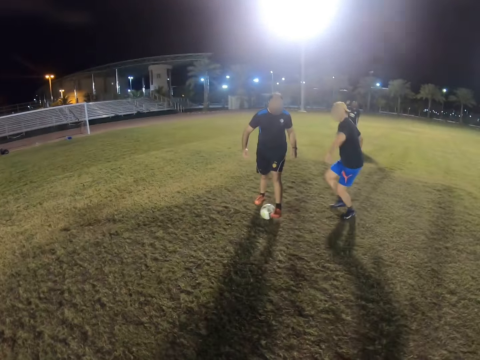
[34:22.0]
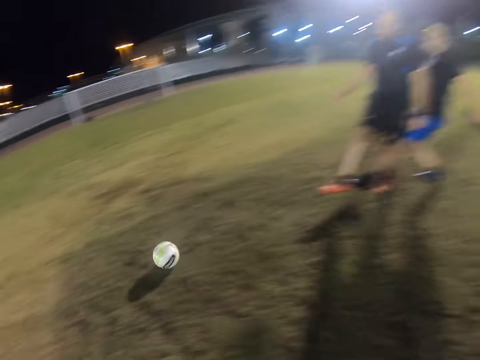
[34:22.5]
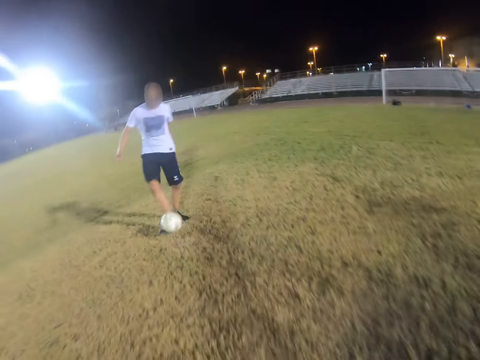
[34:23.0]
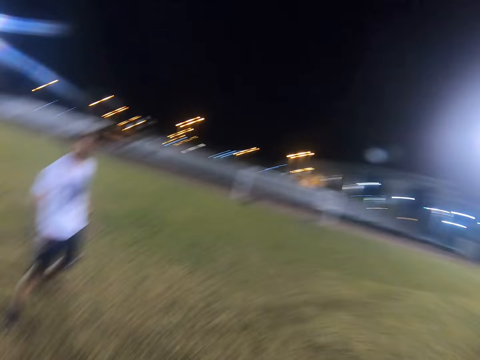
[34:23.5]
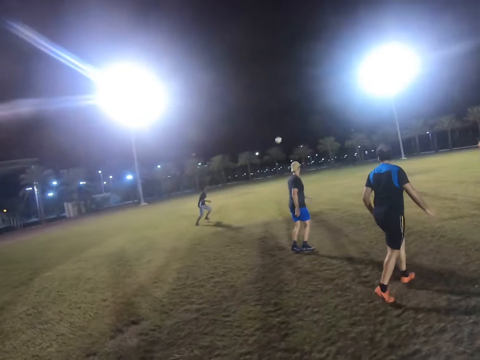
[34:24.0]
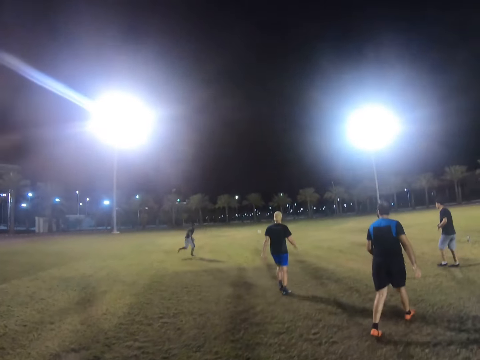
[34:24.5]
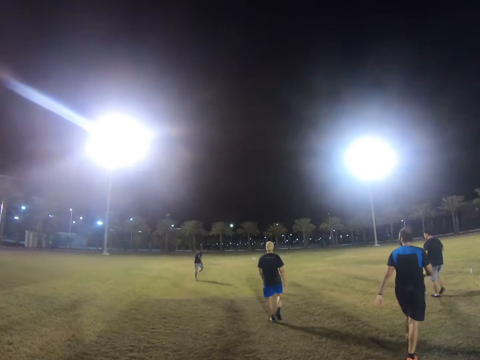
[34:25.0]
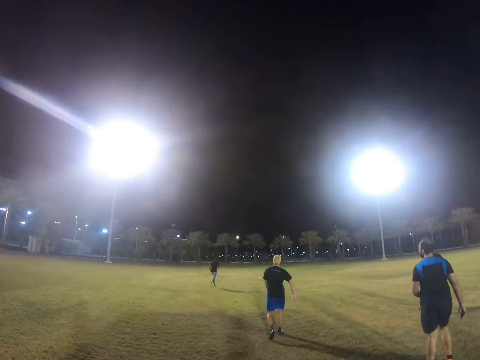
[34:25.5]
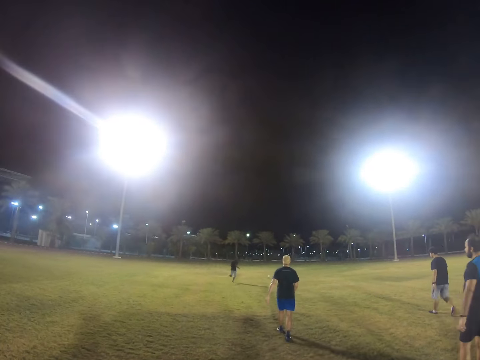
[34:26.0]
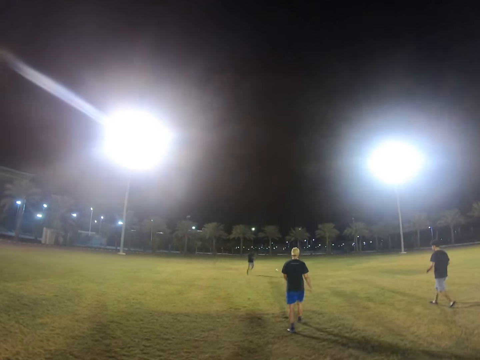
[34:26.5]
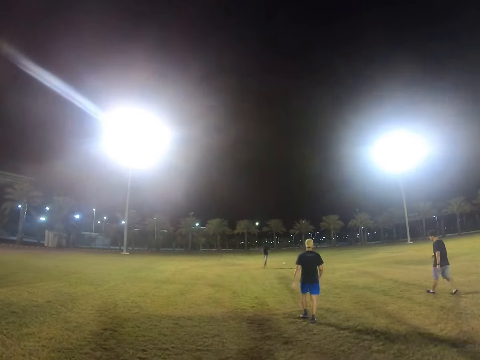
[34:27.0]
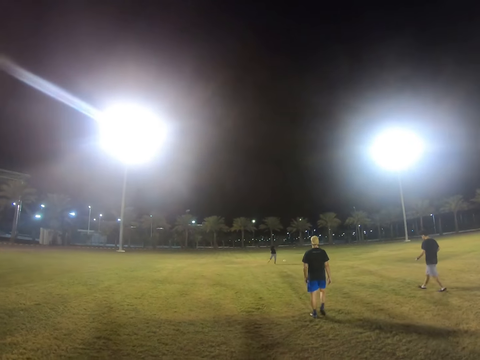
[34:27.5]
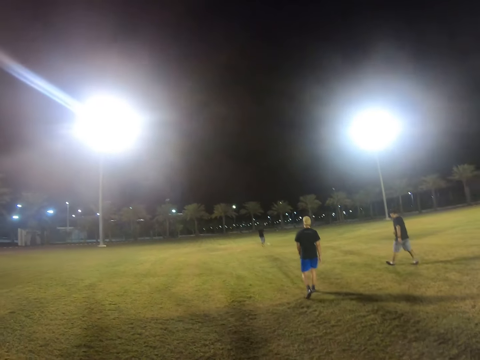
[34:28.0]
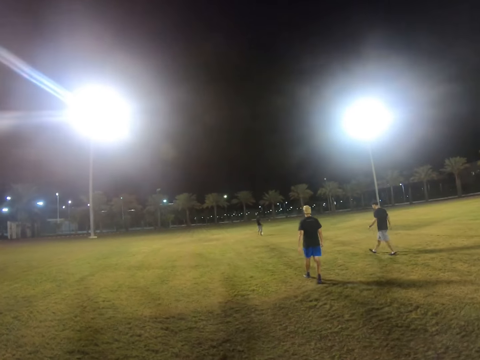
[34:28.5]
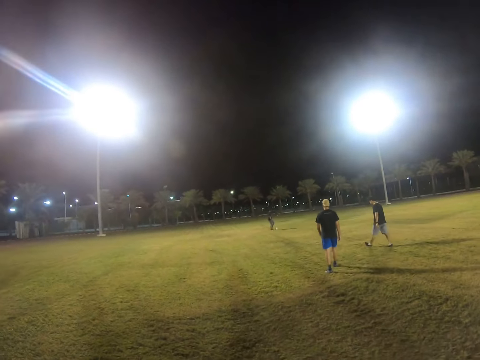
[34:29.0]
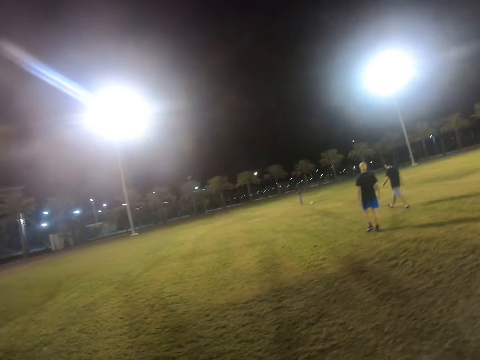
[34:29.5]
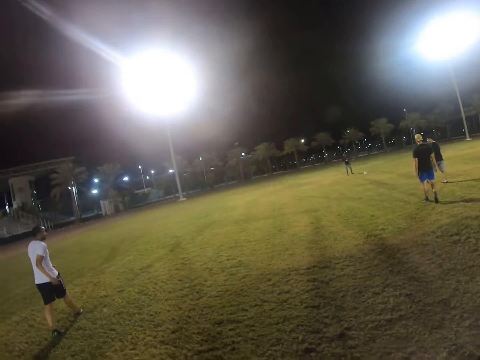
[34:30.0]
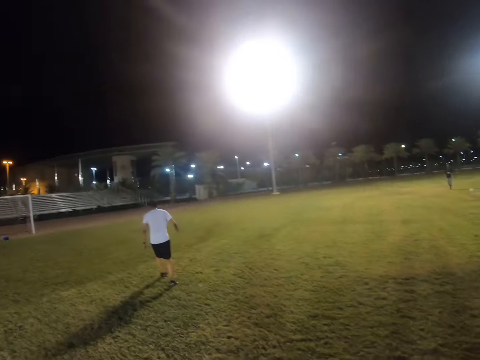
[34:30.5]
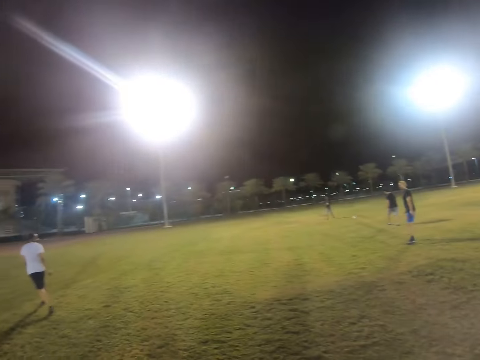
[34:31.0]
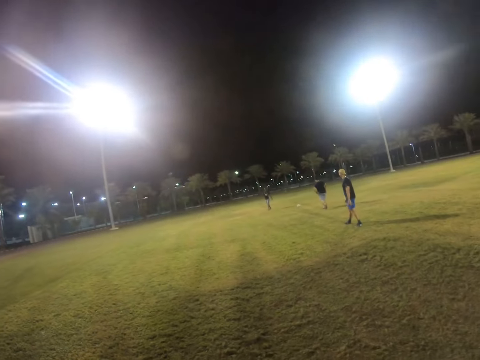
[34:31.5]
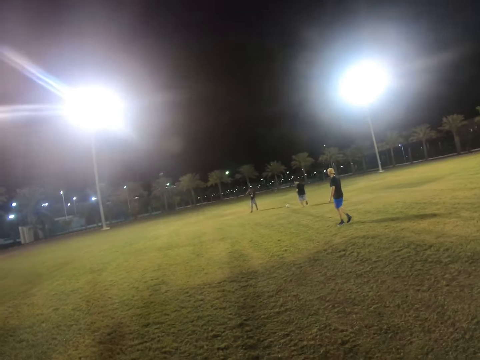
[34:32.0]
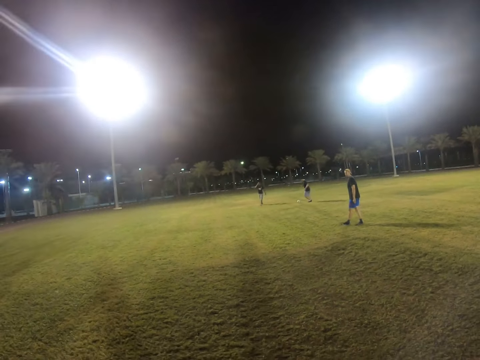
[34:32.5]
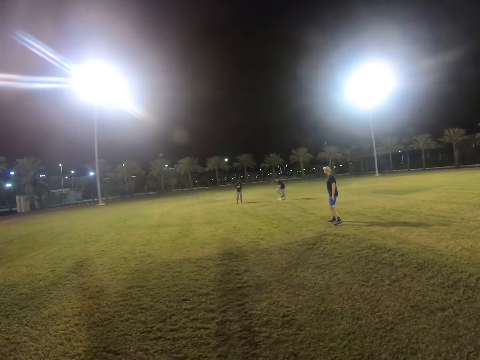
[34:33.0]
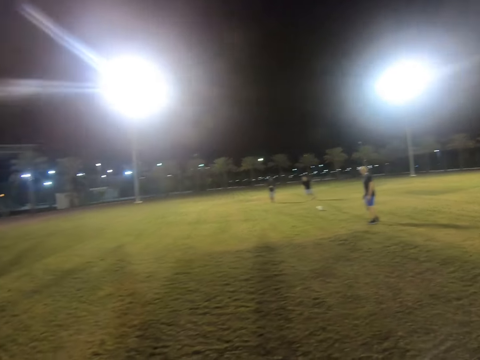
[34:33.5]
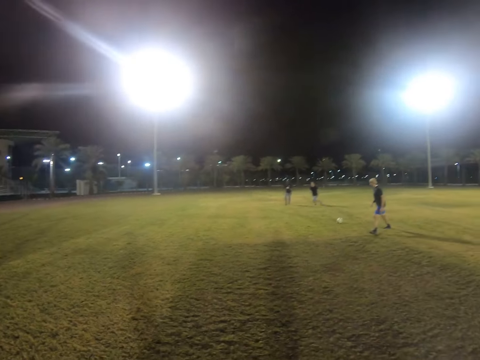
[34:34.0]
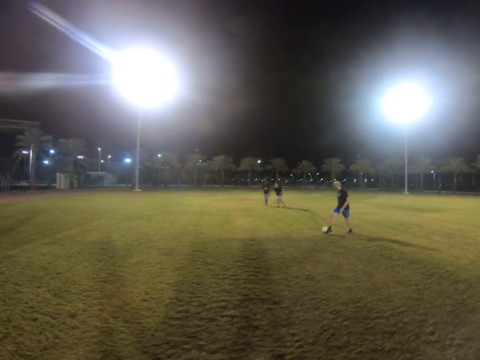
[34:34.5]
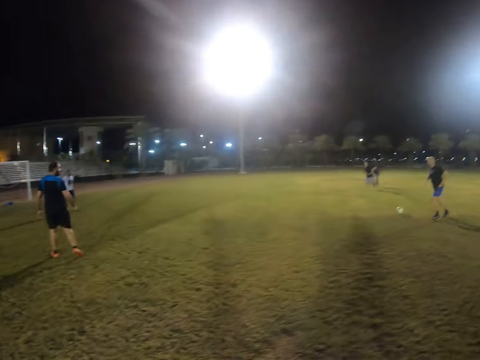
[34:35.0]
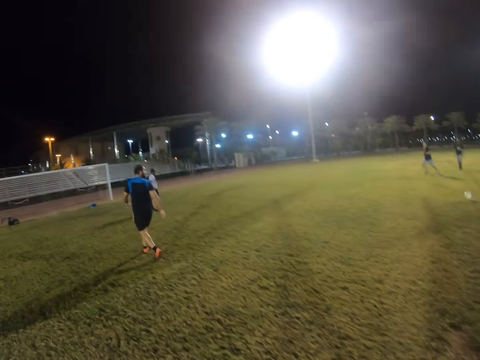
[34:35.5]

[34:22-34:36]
A man hits the ball. Another man hits the ball. A third man runs after the ball. Someone kicks the ball. A fourth man runs after the ball and hits the ball.

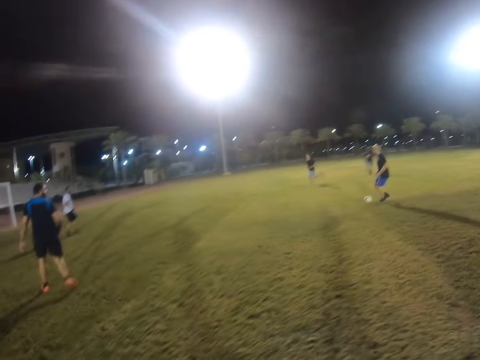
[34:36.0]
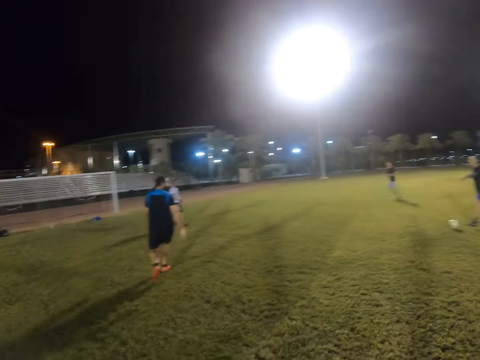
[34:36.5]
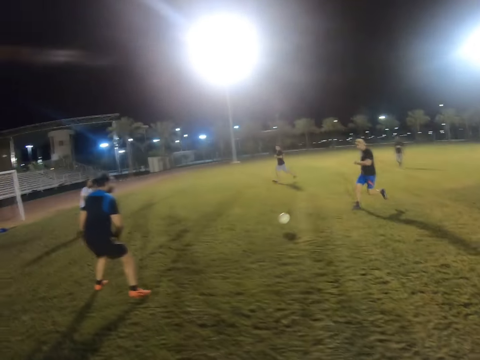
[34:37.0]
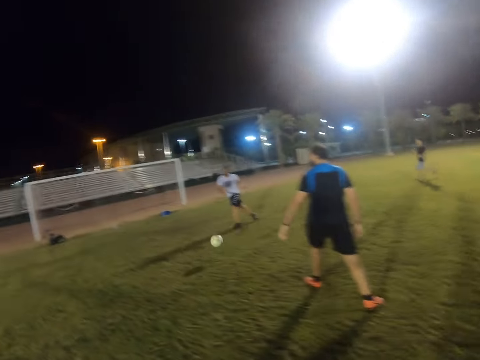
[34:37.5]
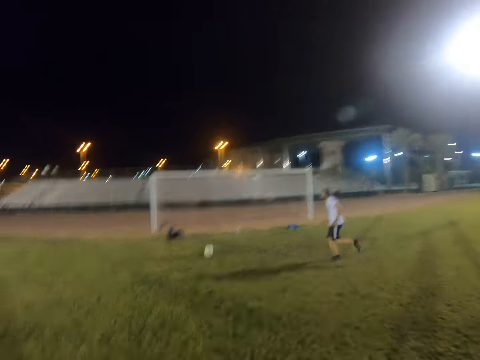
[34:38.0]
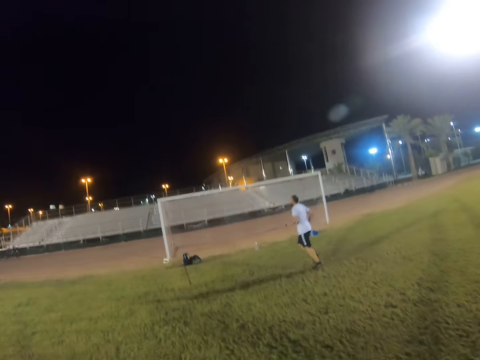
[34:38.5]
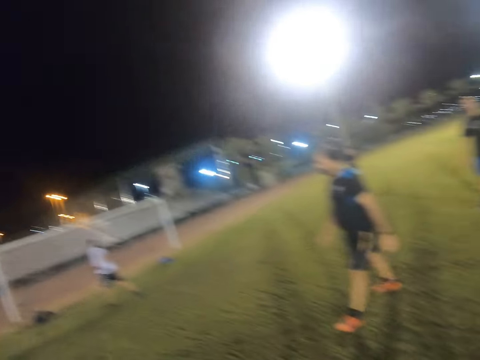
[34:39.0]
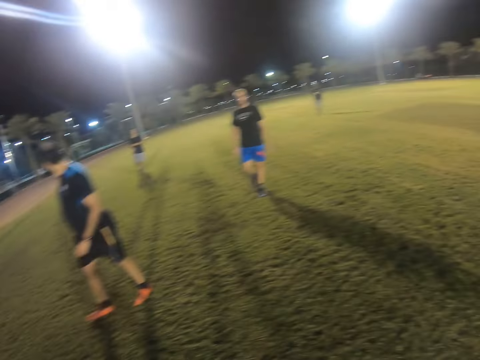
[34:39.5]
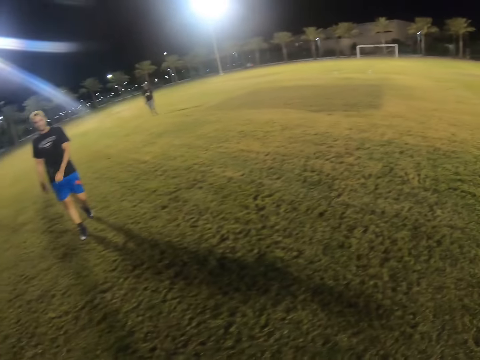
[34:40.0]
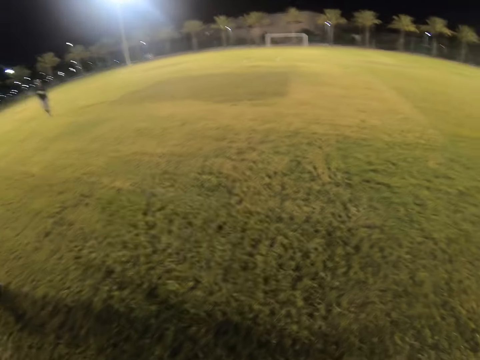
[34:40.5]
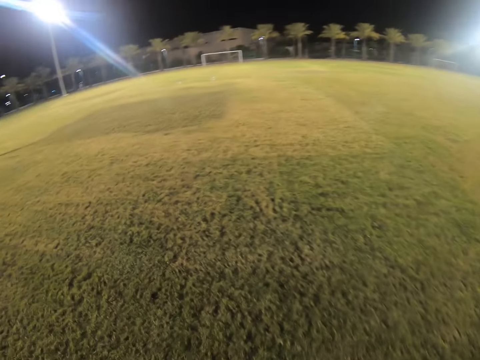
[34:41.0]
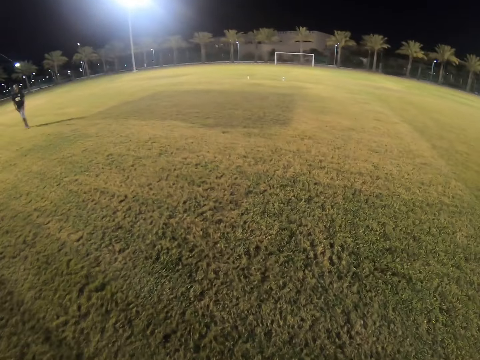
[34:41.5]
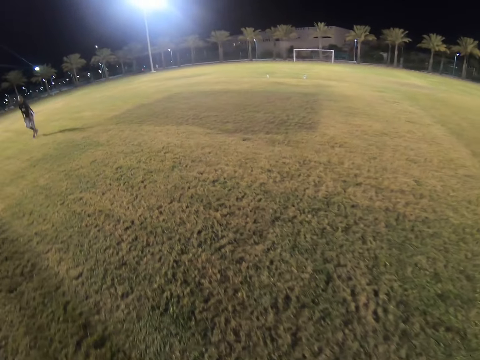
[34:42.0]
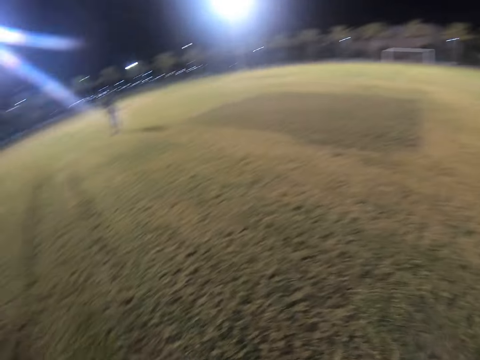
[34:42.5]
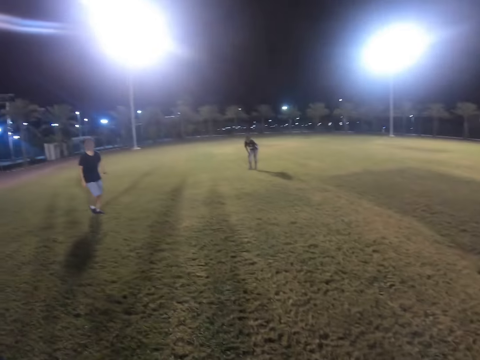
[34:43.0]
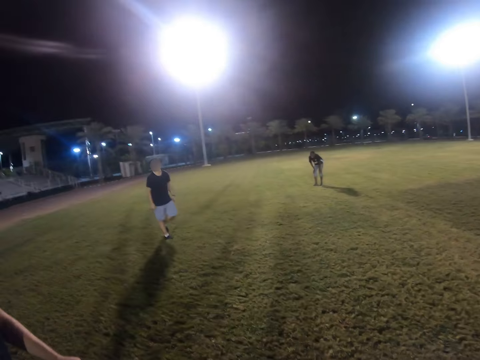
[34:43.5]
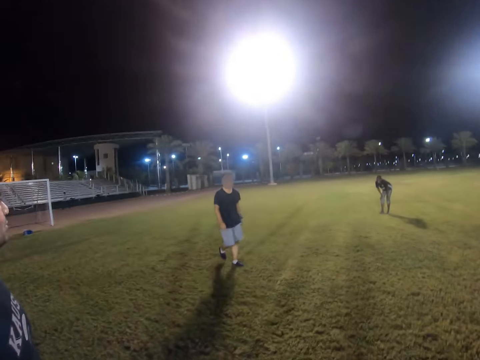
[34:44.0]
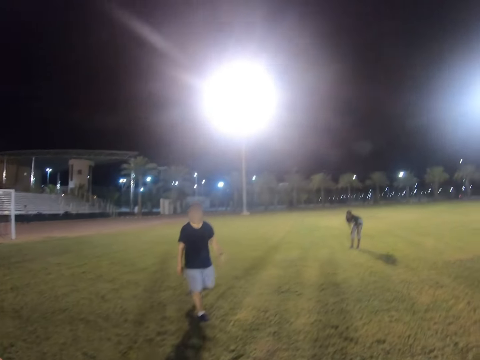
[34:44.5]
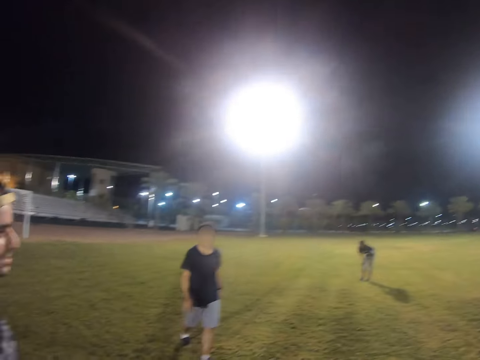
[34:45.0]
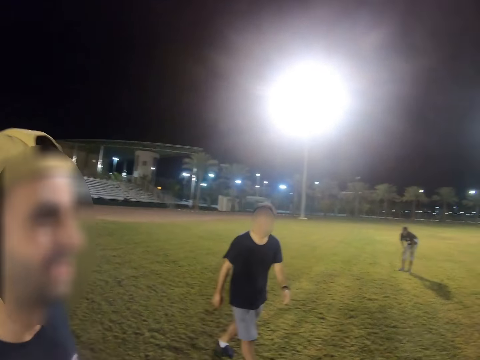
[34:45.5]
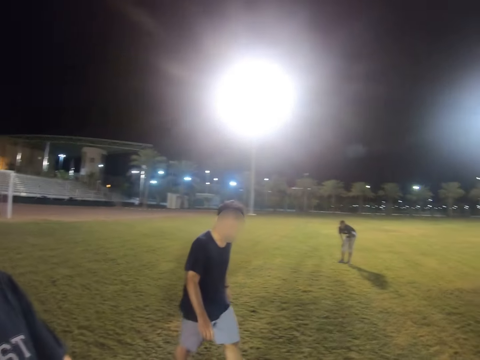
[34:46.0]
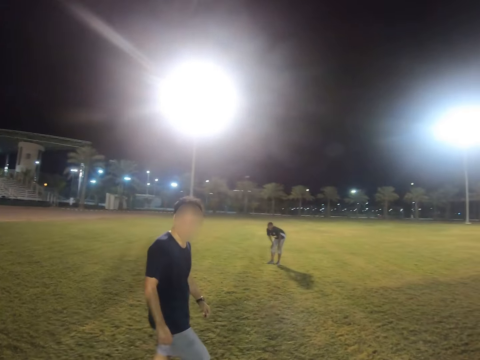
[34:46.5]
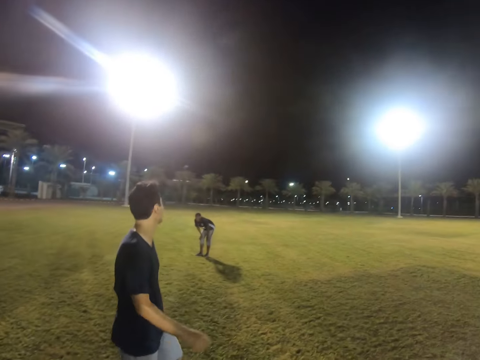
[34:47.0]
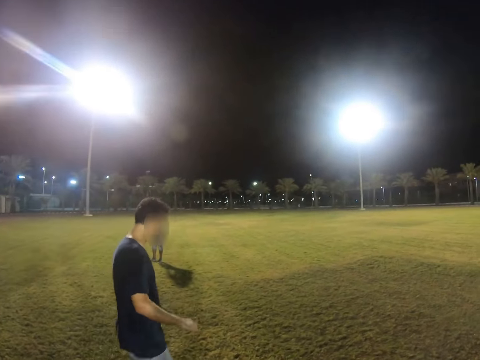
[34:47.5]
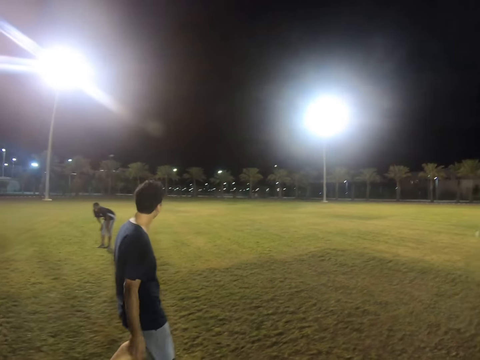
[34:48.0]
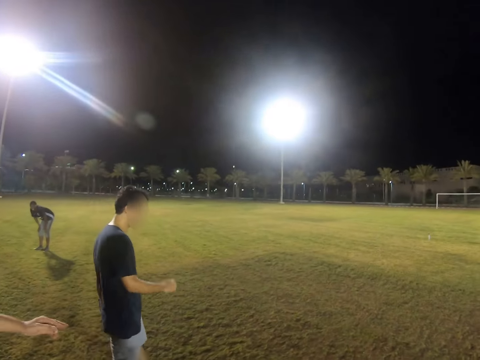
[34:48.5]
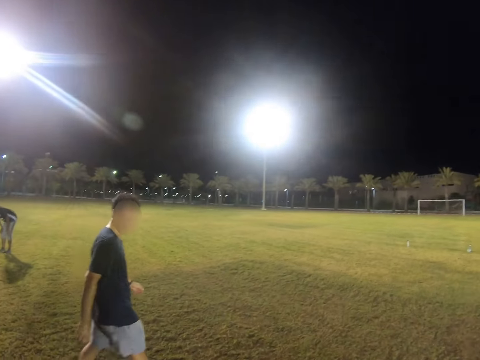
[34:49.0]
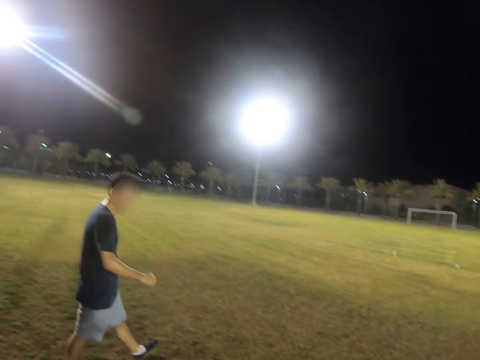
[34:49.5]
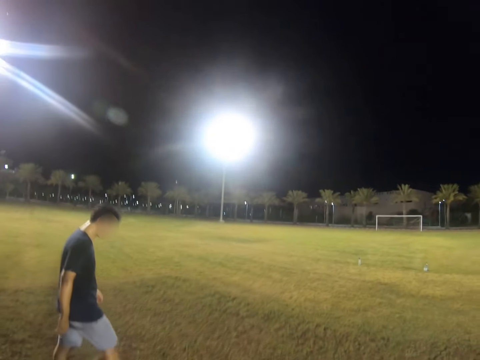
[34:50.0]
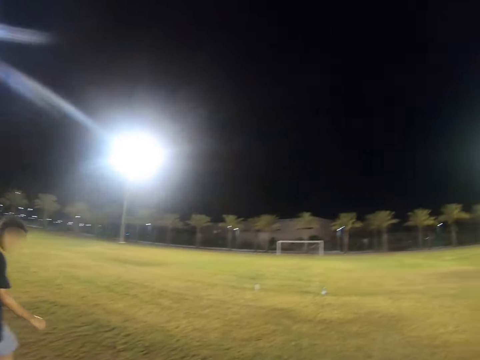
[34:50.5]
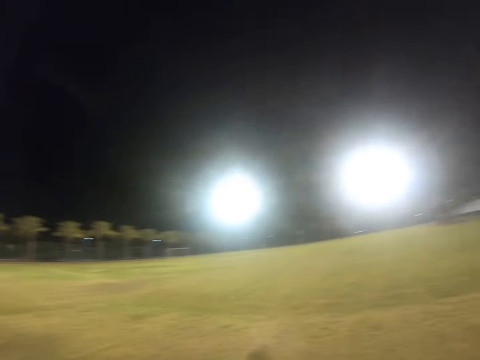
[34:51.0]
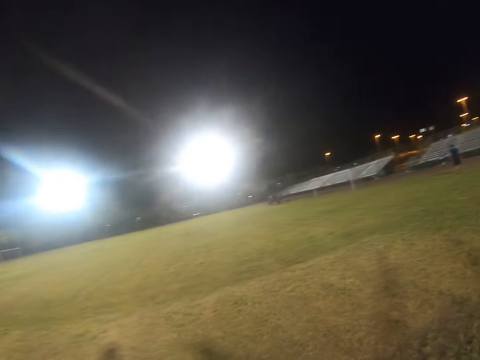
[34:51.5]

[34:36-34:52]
A man hits the ball. Another man runs after the ball. The camera wearer walks in the field. A third man walks in the field.
